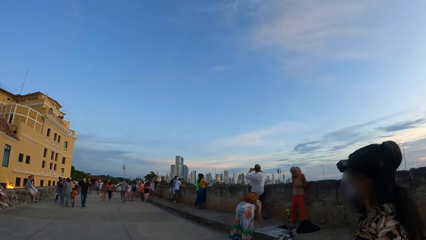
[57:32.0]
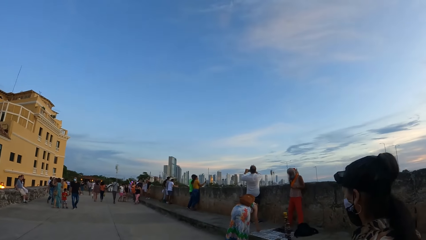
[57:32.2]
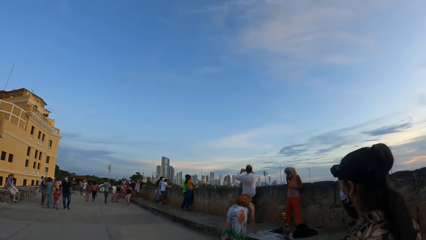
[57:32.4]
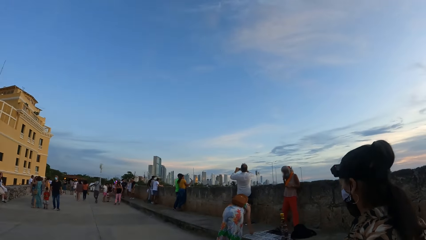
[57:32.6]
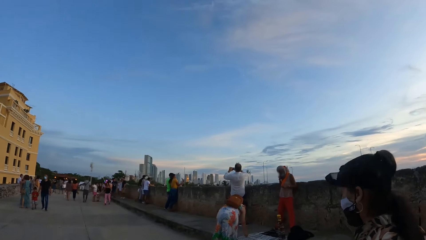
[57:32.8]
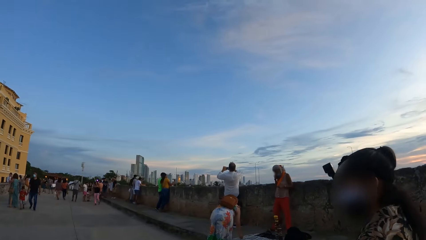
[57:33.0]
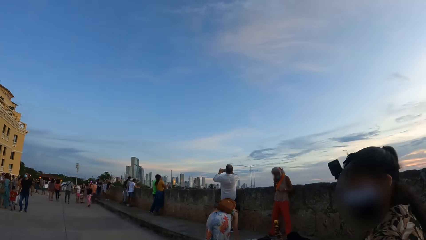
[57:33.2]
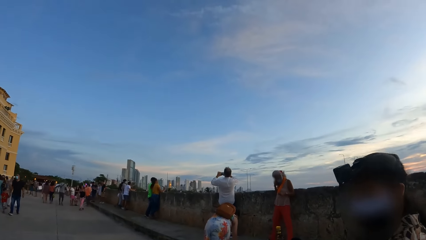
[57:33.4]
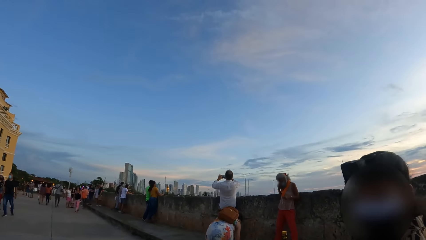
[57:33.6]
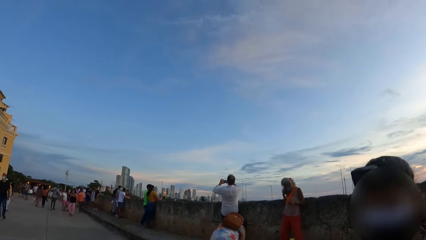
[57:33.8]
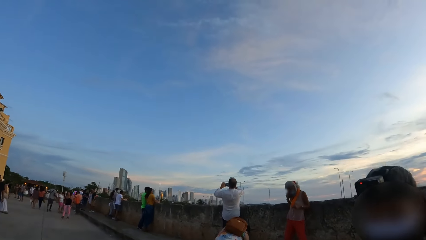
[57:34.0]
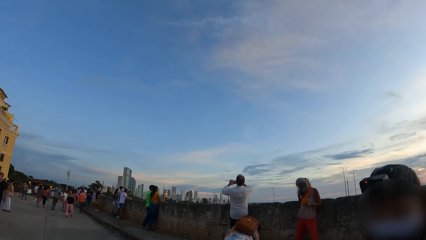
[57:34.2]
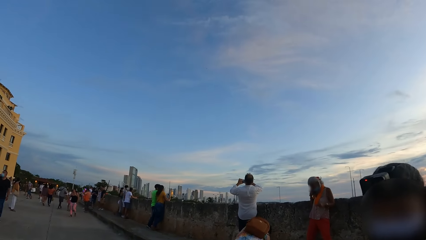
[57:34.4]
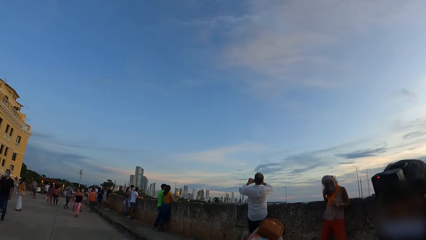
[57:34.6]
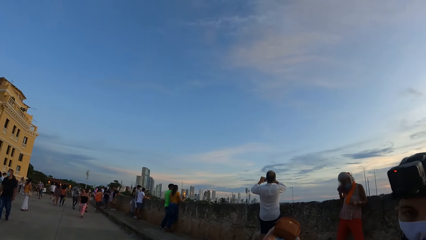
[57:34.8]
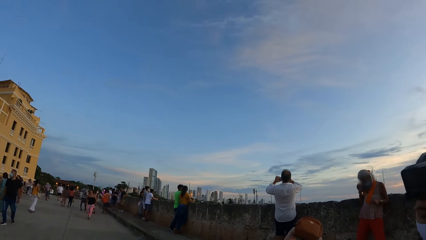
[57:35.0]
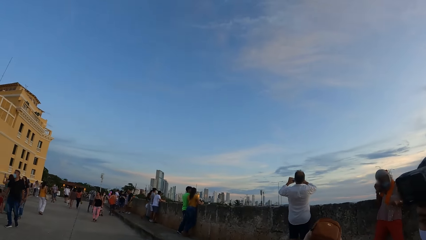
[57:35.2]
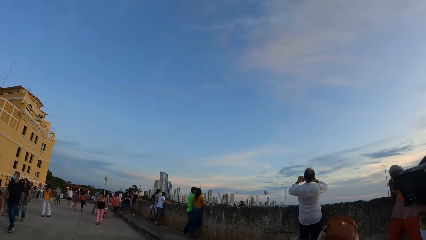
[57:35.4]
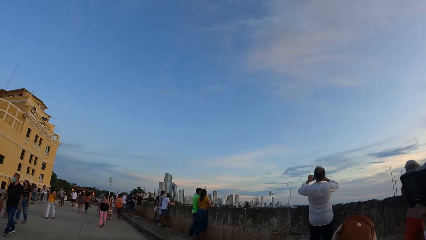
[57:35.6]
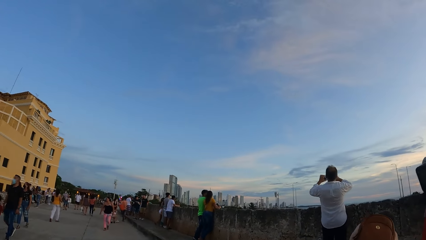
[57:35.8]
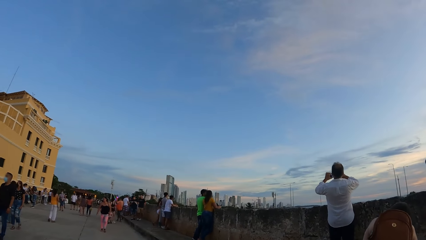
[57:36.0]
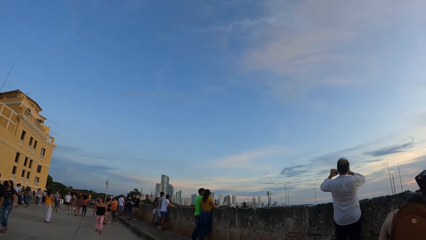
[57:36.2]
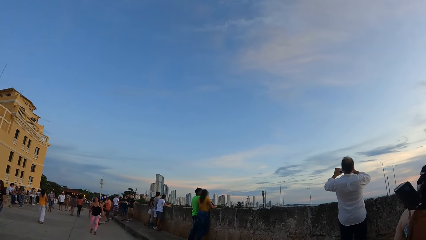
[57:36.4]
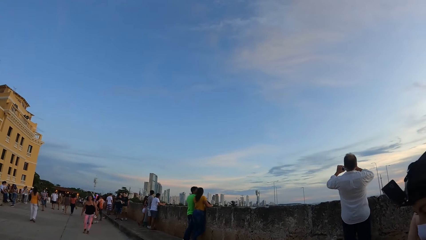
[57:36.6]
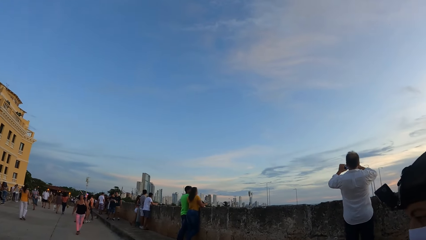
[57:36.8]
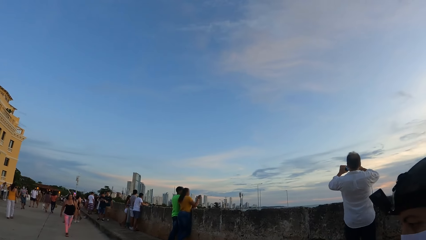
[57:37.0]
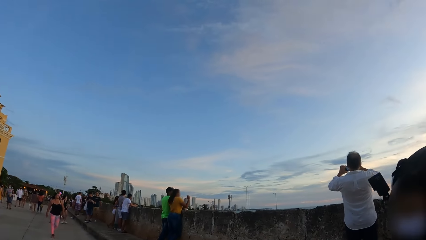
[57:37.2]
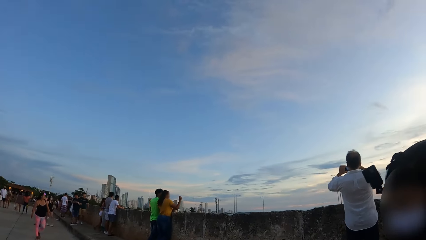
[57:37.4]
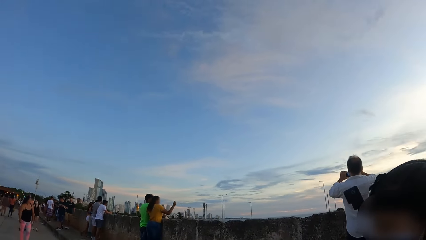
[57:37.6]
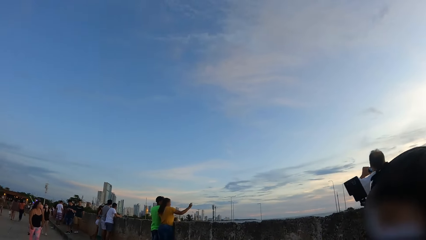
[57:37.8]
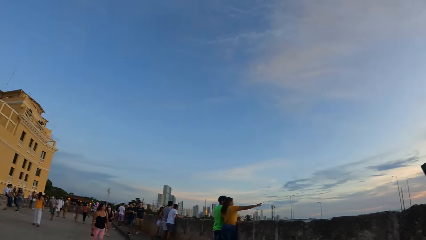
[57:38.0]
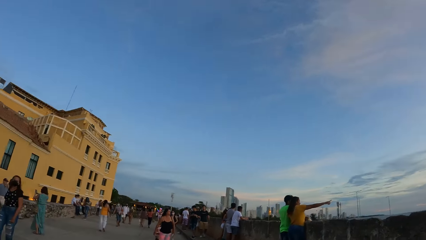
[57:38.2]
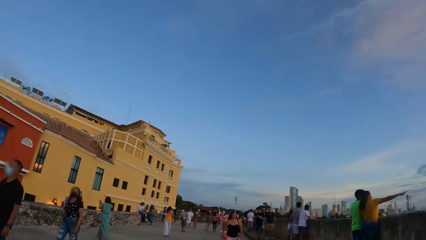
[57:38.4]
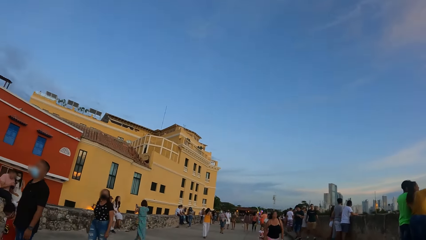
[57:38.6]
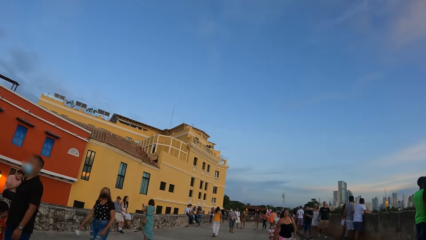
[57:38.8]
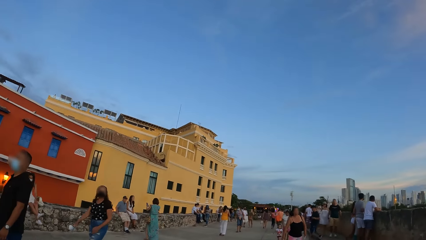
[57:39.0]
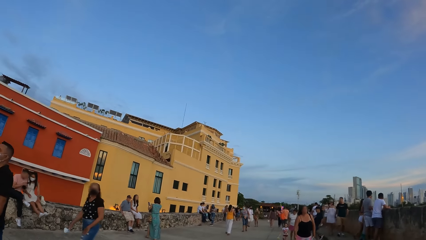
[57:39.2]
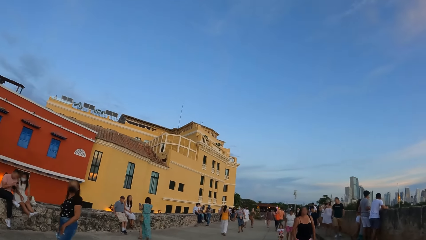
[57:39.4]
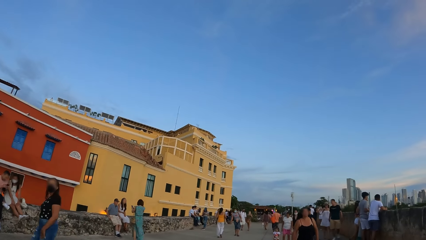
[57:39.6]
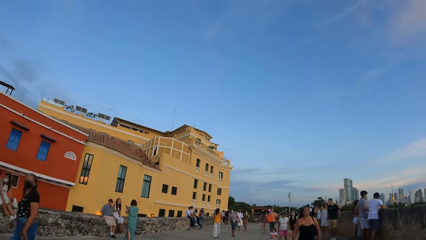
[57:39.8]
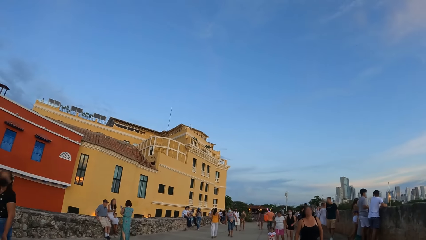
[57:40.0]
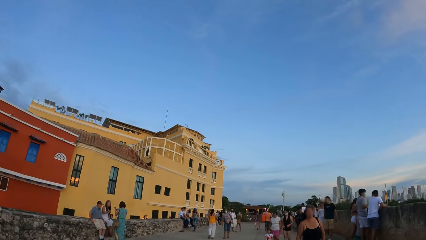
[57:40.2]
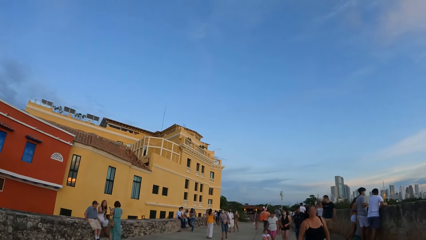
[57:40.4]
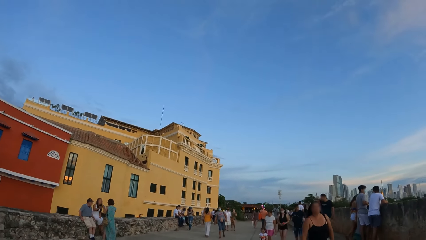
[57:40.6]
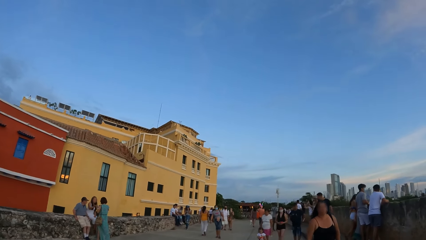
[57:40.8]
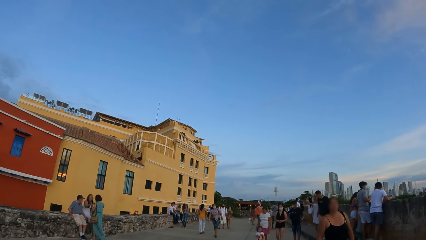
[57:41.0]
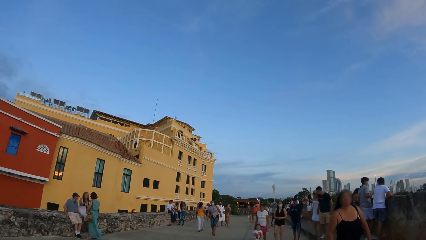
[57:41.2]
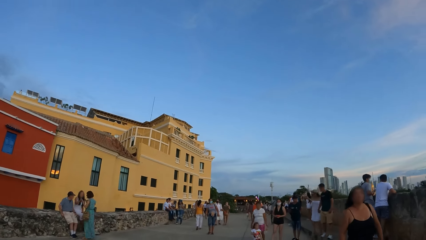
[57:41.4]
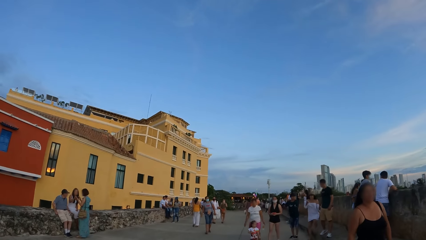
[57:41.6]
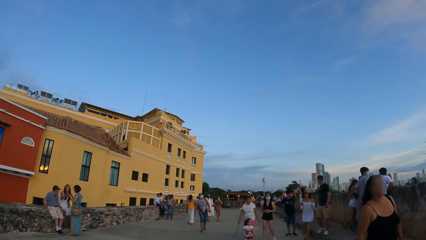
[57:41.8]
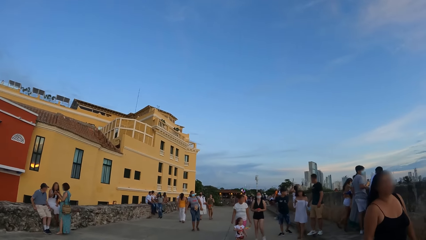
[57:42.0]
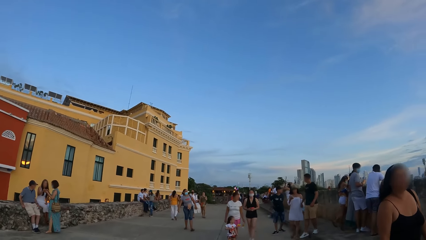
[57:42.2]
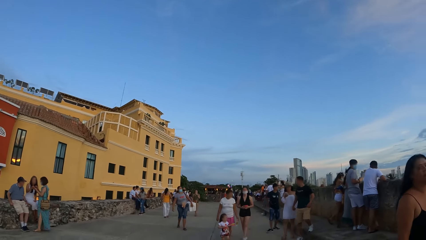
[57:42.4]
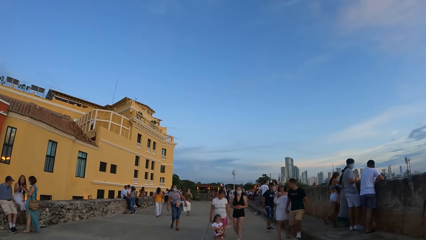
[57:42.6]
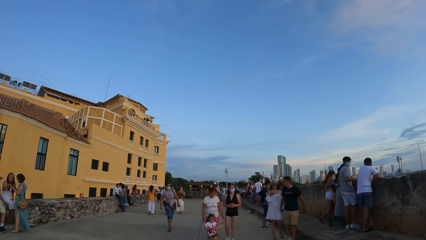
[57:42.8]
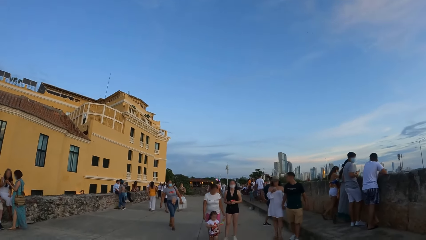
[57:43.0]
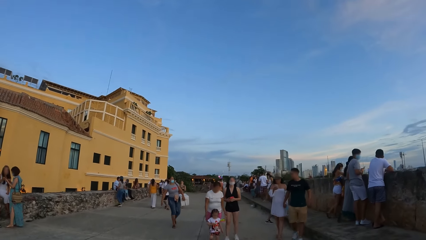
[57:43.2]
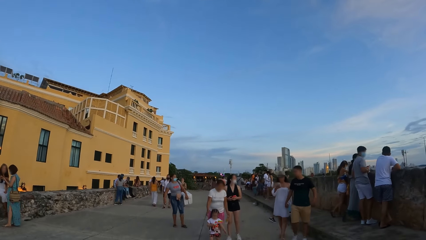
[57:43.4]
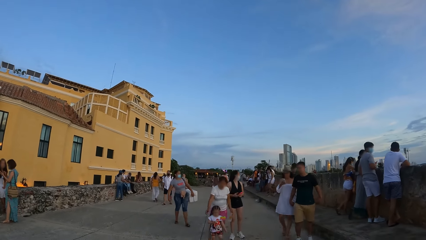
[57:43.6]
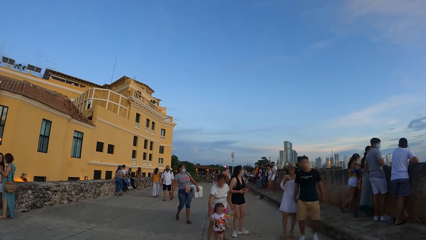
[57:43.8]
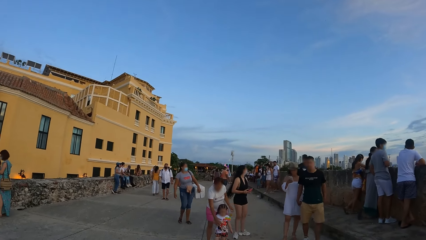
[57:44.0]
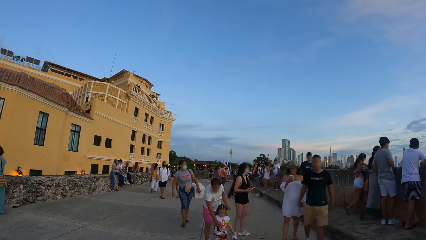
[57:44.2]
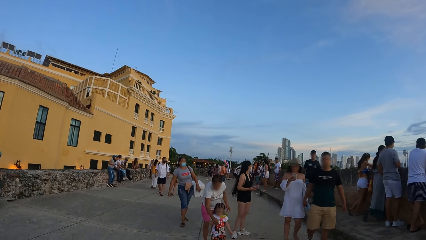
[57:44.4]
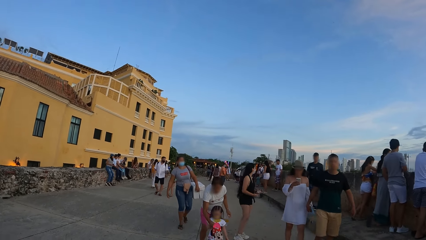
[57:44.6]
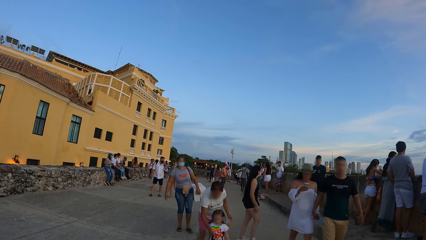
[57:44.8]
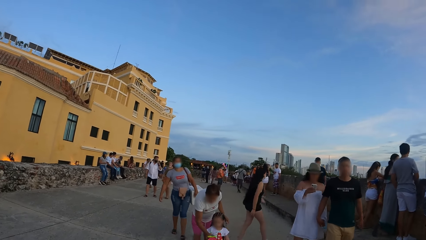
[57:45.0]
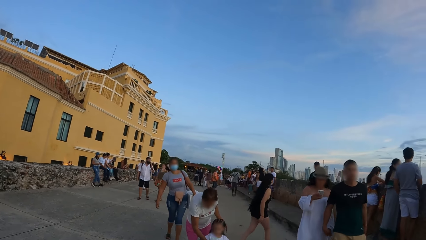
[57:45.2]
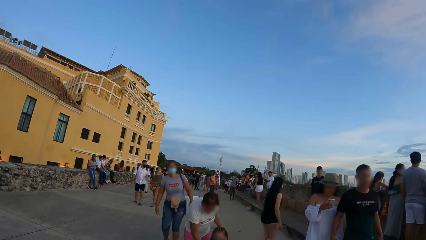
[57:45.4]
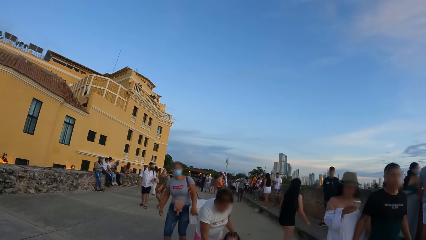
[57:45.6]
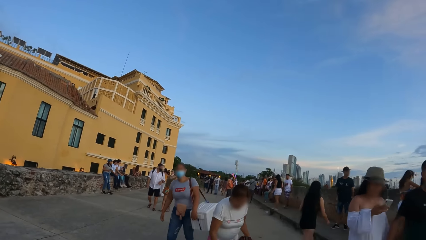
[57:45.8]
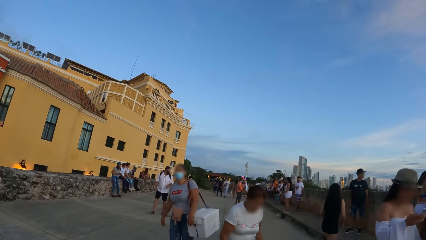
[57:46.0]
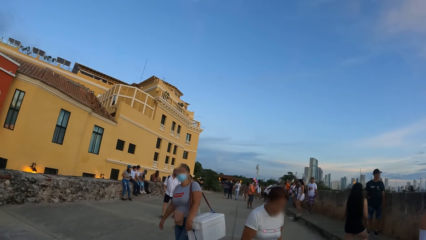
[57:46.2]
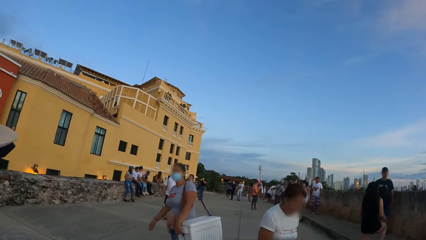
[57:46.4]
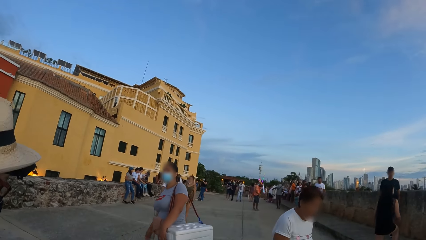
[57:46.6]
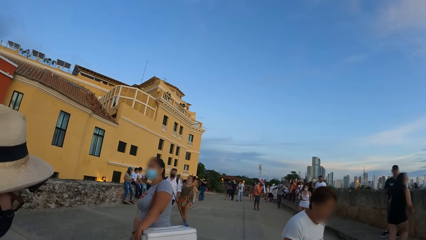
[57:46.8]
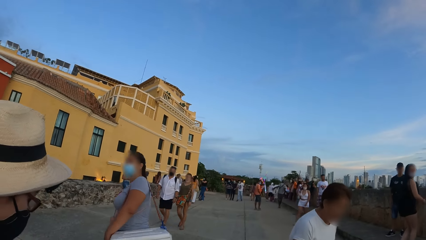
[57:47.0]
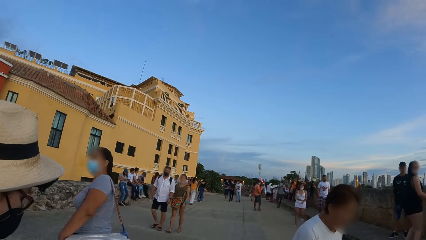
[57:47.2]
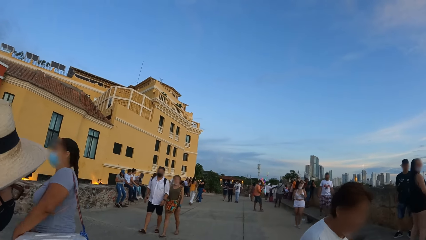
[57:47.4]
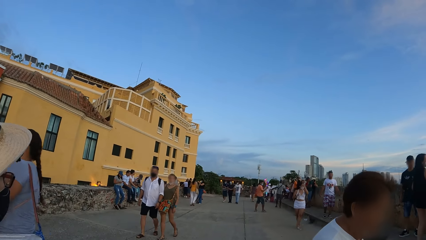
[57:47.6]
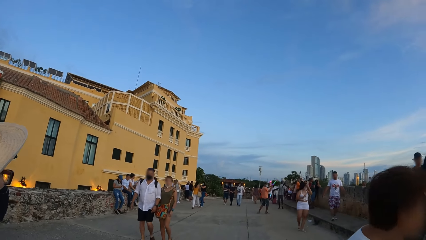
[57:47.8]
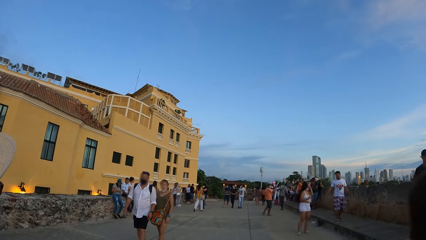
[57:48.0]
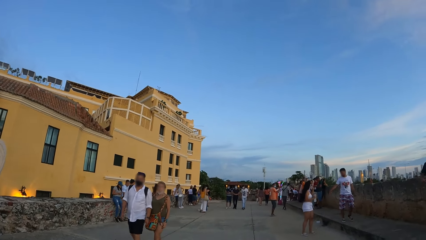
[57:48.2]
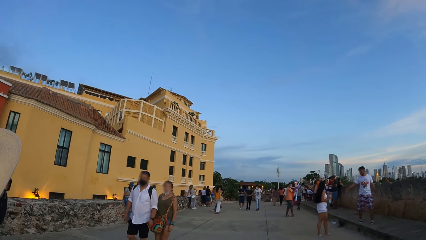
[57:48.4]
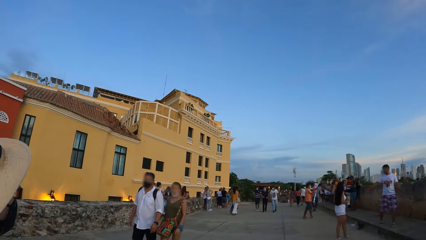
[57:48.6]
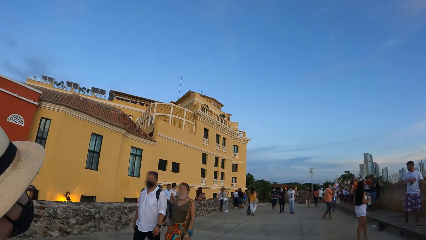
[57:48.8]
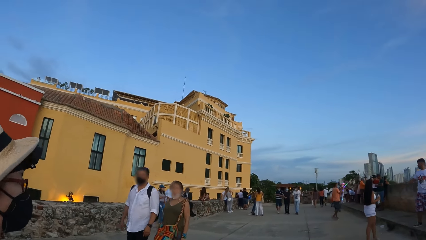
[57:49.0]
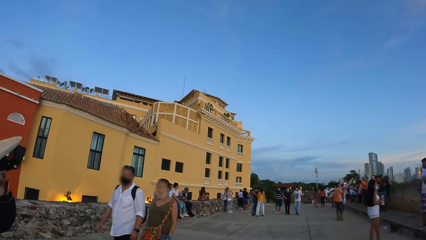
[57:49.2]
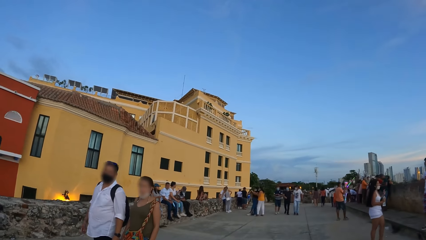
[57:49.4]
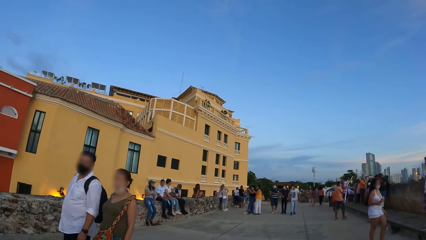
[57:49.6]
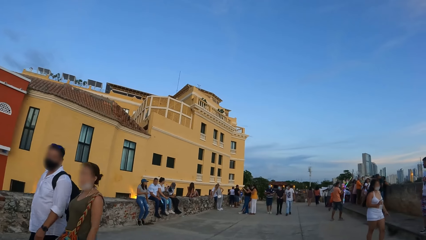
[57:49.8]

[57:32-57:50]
A lady engages the camera wearer. The camera wearer talks to the lady. They look around the view point.
